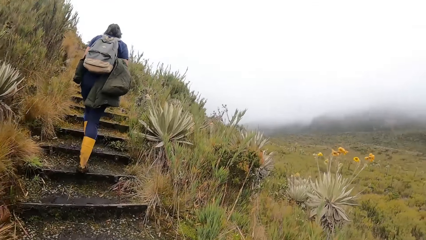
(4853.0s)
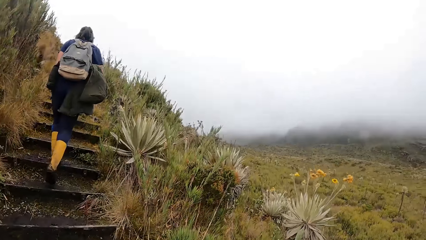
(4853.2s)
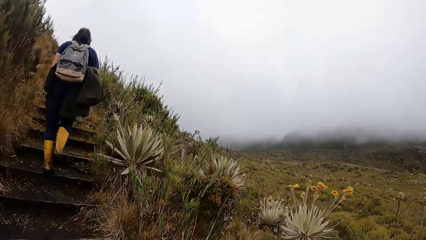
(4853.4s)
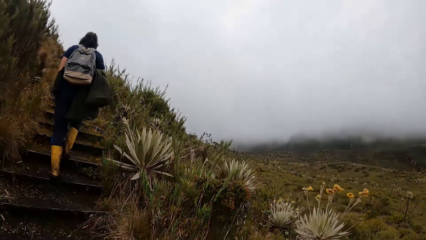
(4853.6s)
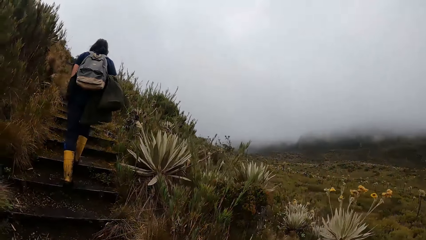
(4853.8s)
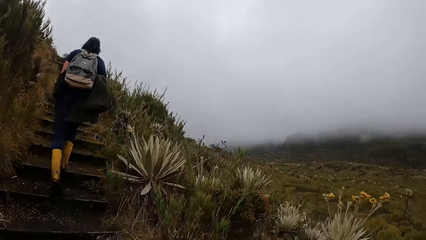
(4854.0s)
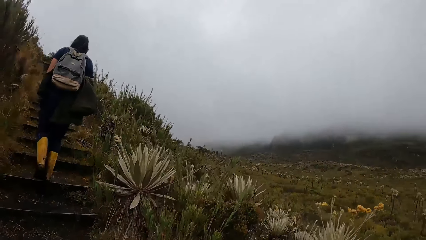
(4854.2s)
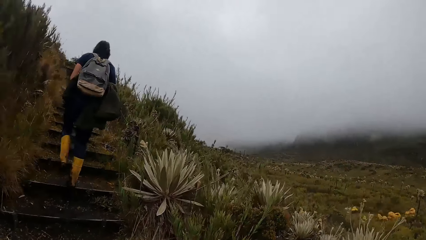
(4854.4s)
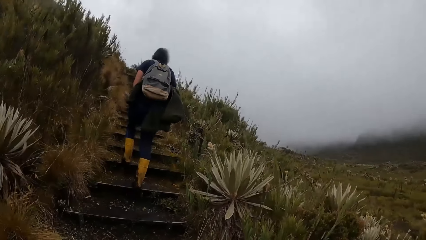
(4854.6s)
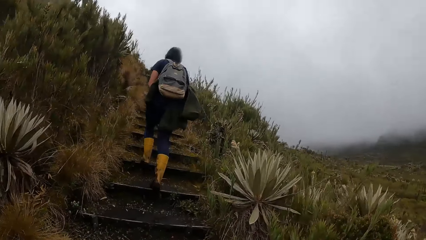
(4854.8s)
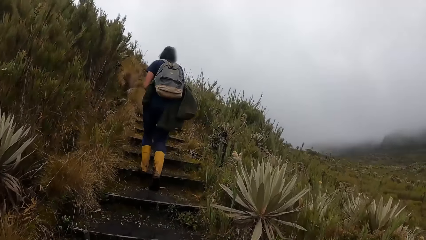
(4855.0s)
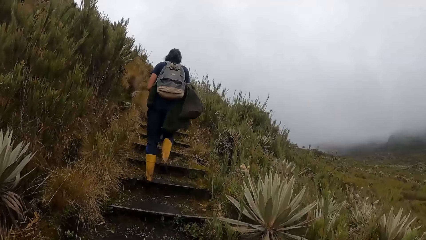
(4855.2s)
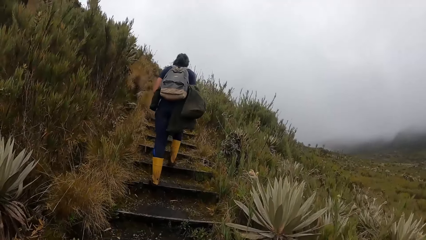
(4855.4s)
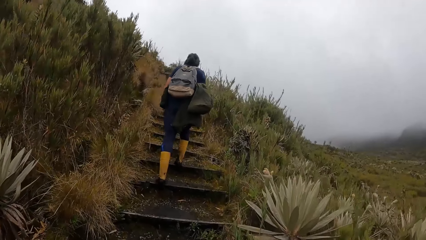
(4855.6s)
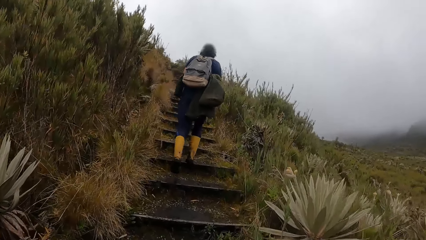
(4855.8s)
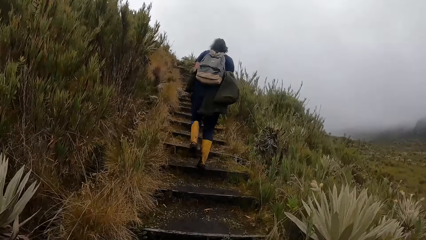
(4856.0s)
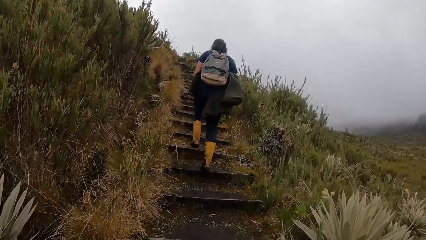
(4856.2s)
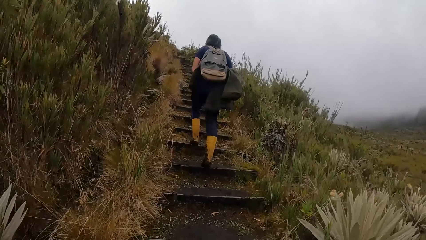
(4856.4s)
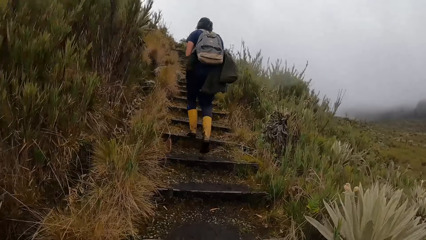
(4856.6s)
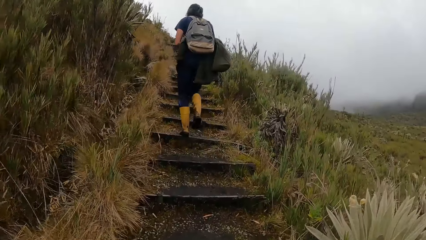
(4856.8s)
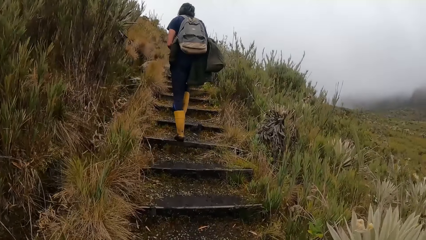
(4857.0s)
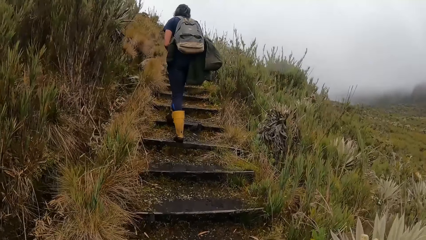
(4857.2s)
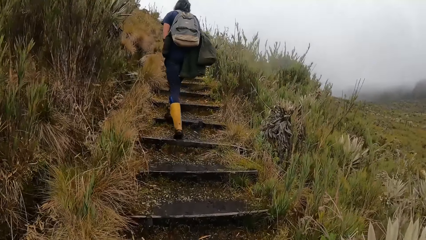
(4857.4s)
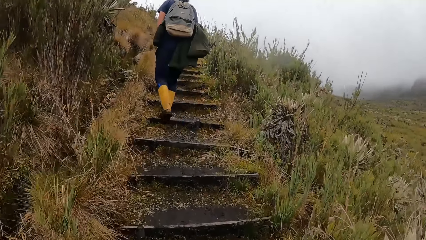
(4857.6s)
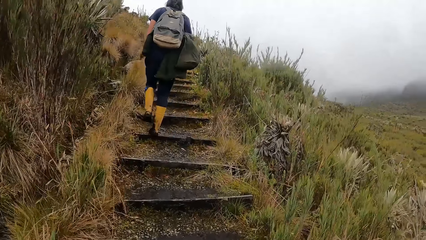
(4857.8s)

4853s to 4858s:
The camera wearer climbs the stairs.

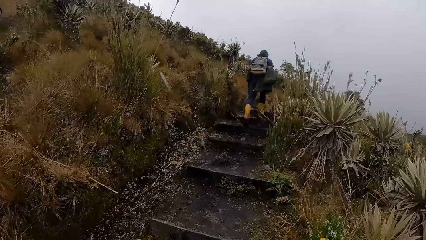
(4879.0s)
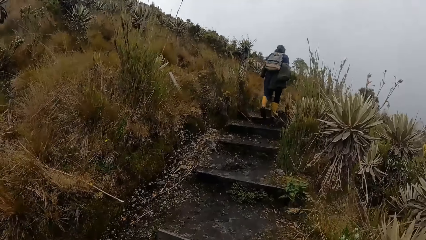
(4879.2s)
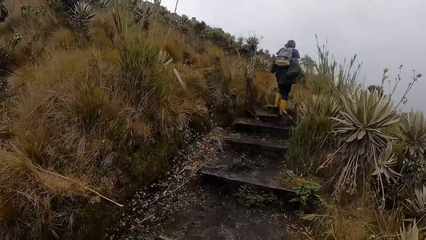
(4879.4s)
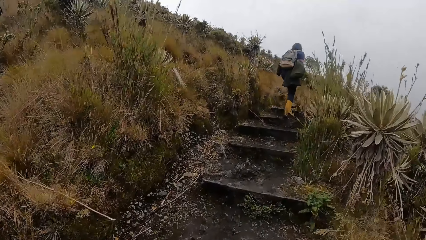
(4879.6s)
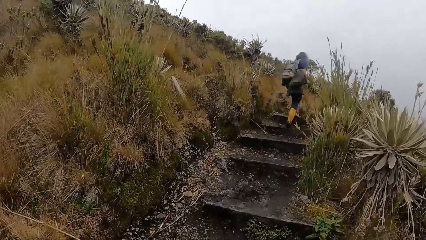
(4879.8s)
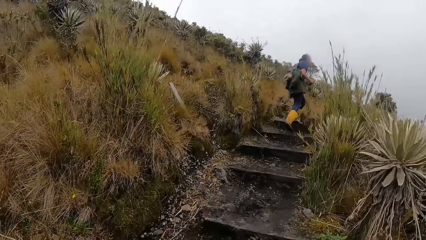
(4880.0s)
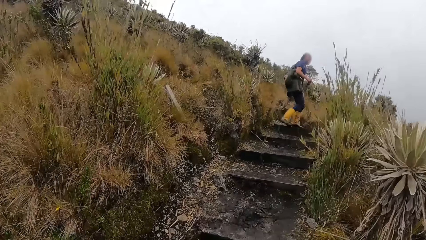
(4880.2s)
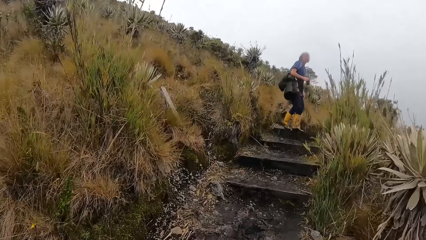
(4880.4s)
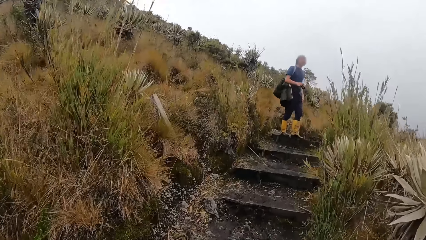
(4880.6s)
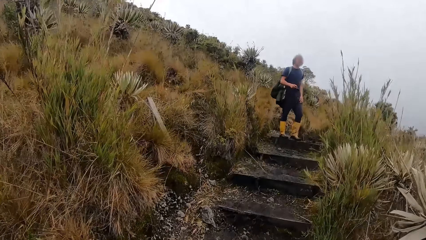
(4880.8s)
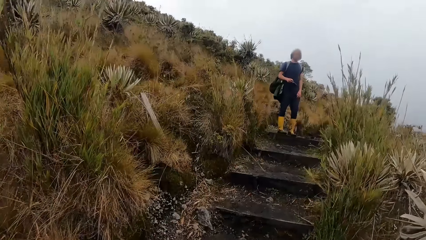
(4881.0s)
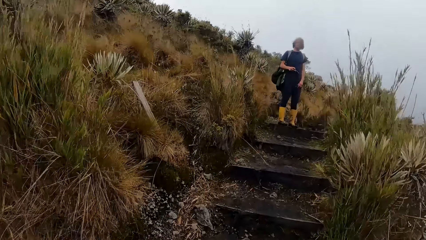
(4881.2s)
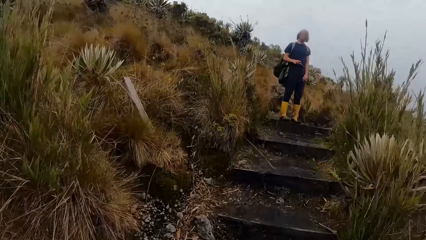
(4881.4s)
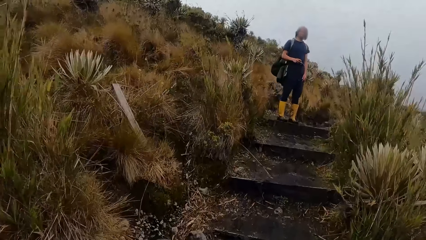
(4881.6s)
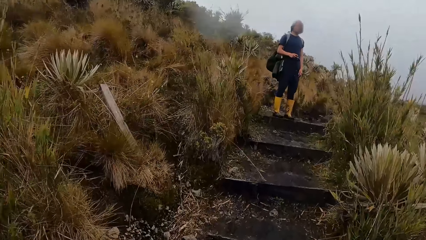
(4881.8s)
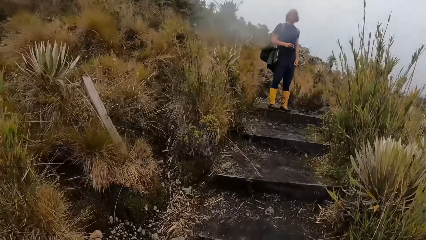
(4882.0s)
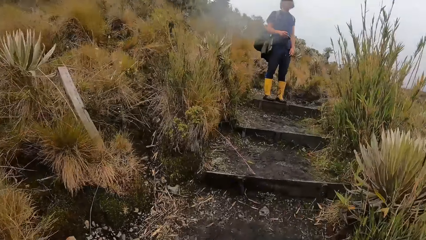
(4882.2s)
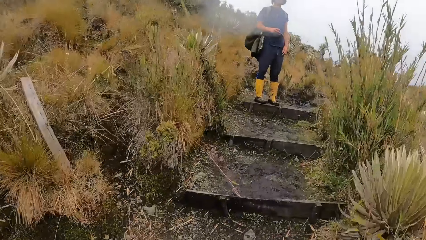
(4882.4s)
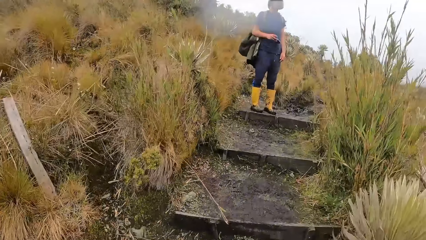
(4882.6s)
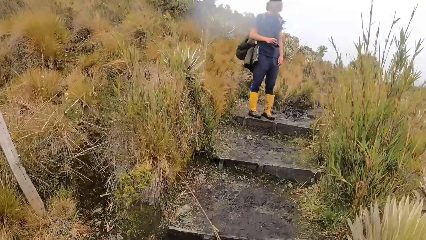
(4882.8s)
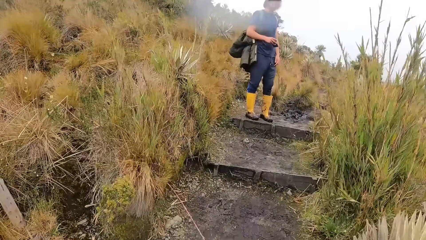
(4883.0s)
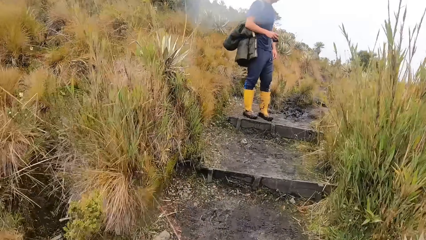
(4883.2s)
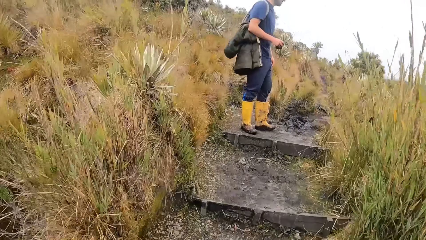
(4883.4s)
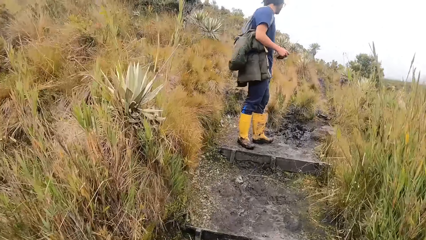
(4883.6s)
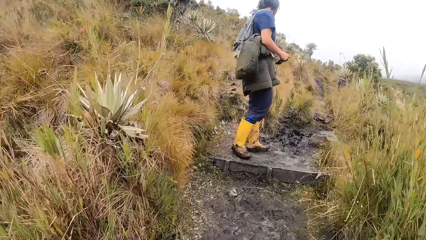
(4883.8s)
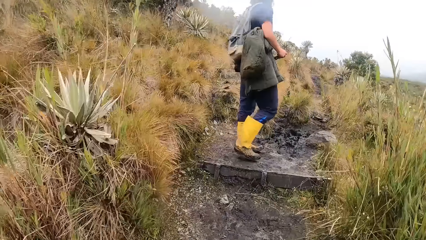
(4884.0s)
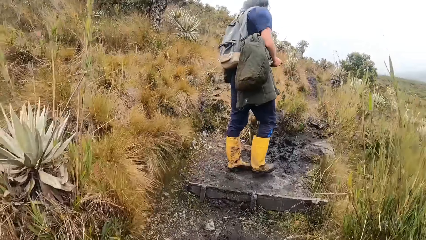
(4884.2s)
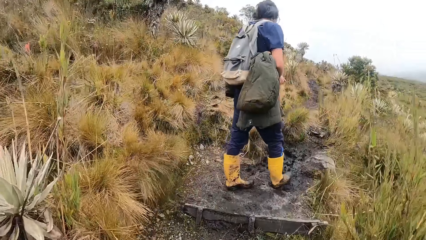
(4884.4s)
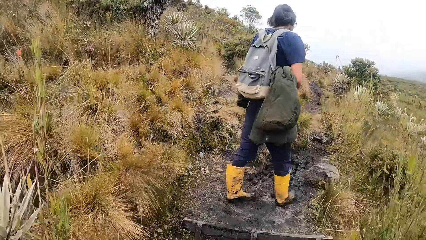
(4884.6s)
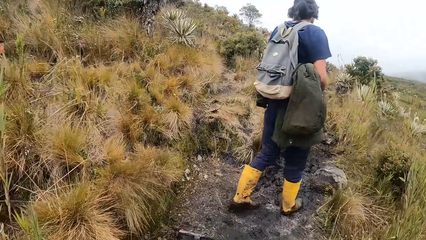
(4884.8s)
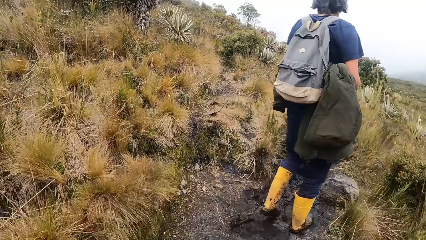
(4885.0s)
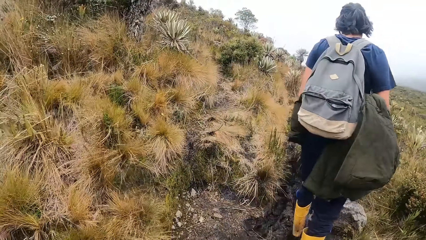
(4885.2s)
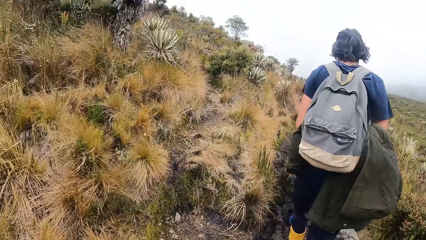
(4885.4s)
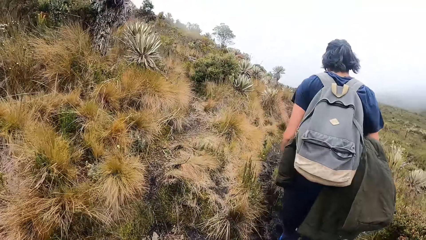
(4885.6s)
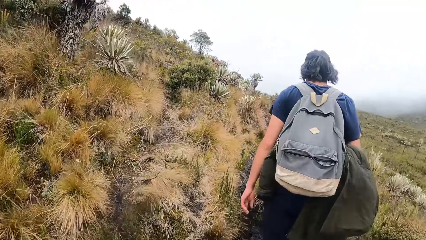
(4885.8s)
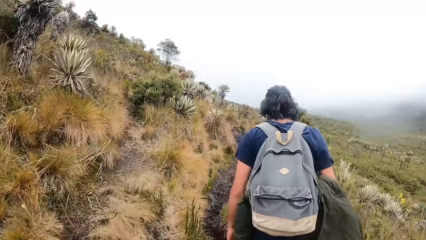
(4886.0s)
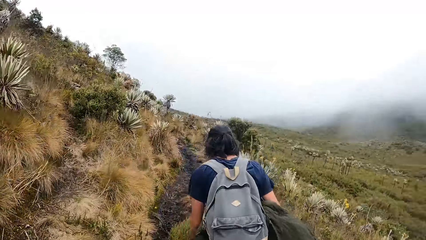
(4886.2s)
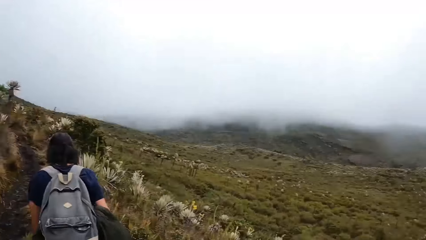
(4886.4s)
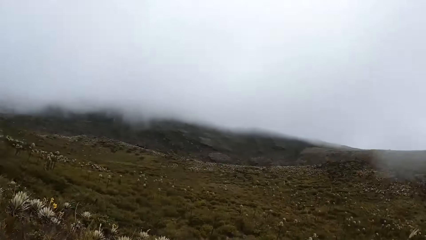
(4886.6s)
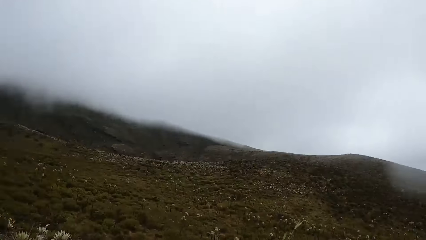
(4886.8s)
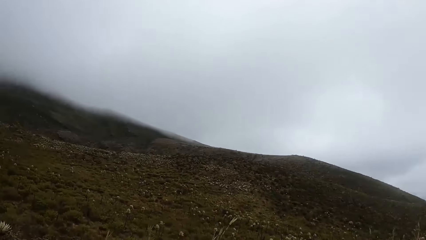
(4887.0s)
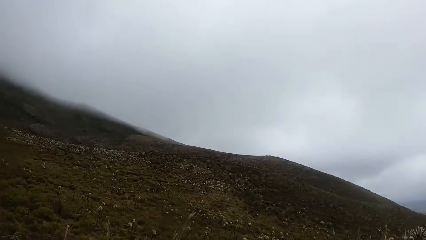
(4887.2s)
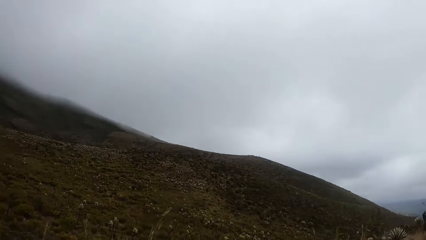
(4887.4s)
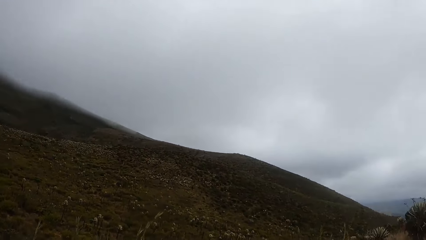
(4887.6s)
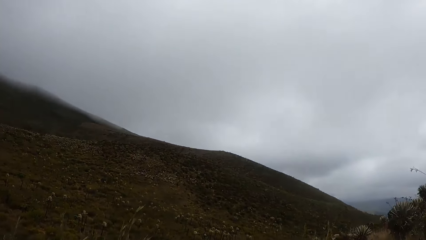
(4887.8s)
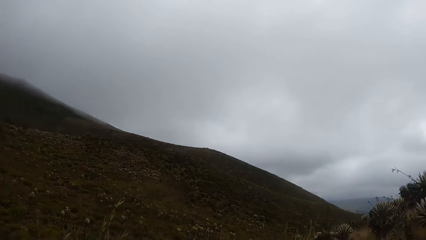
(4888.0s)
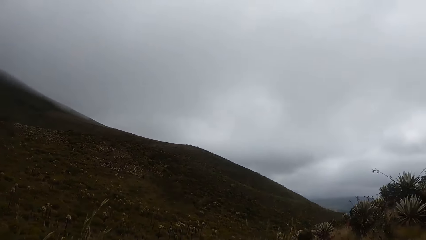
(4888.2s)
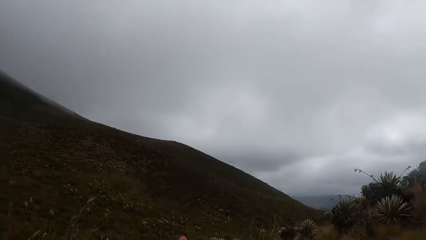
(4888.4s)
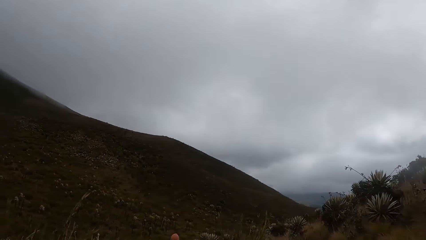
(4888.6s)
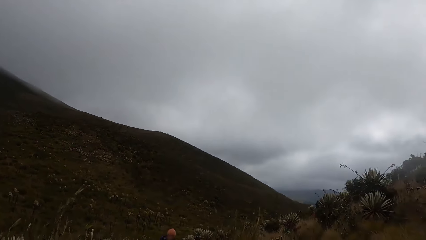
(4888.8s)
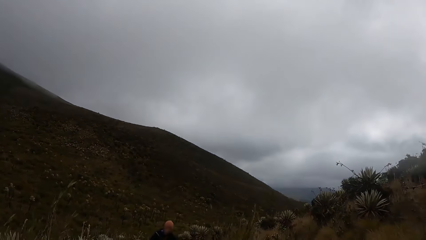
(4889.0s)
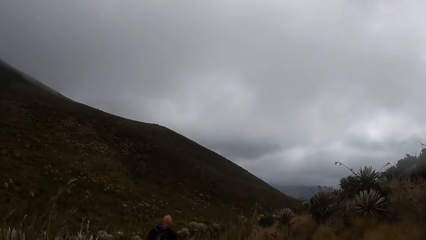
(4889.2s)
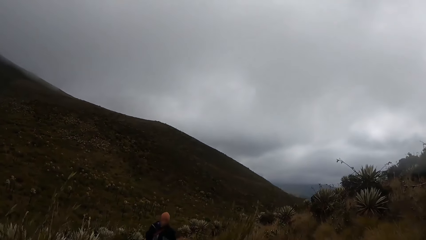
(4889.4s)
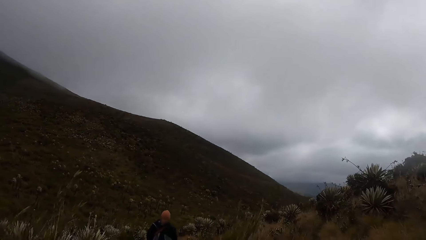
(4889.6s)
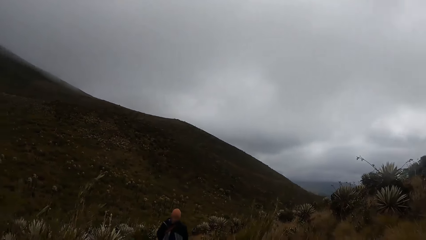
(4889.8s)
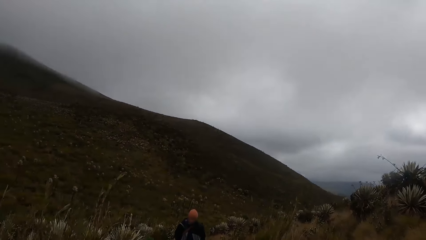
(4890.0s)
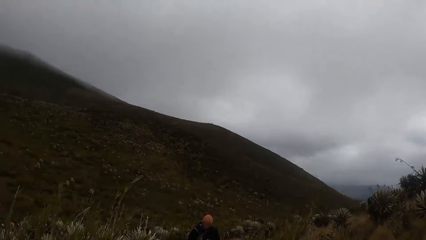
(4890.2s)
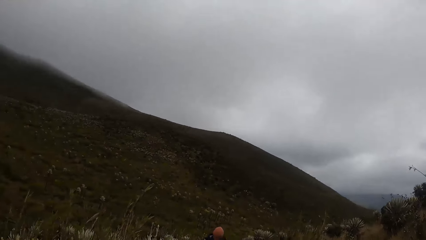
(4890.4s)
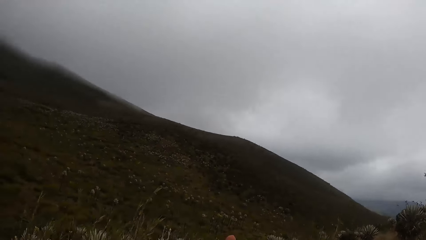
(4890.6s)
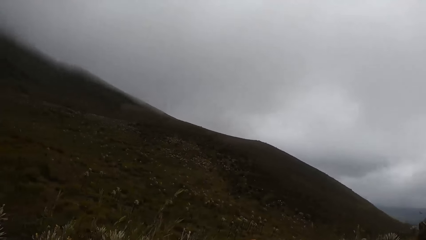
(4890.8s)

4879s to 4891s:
A man turns around. The camera wearer climbs the mountain. A man walks on the mountain. The camera wearer walks up a footpath on the hill with the group of people. They look around.
